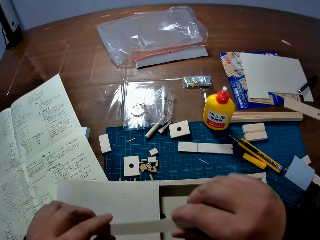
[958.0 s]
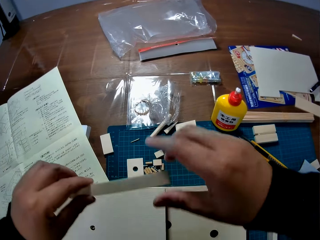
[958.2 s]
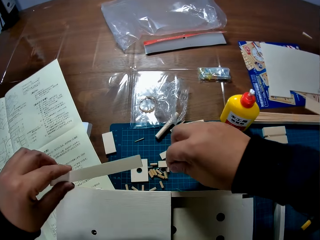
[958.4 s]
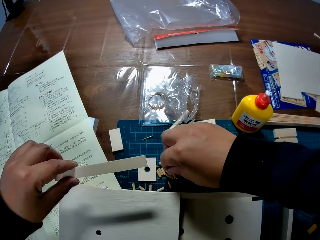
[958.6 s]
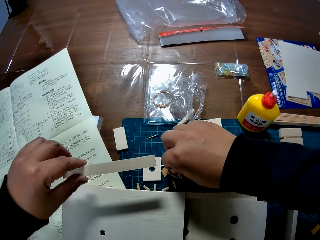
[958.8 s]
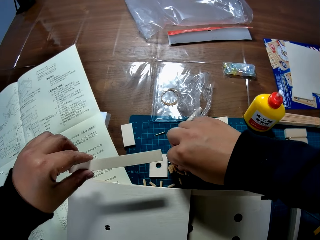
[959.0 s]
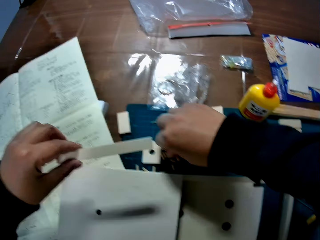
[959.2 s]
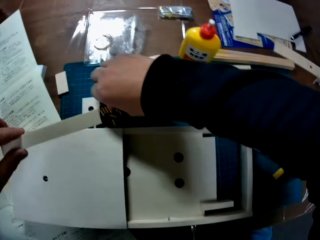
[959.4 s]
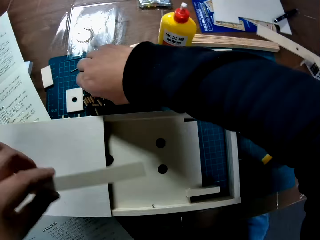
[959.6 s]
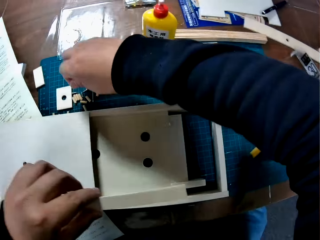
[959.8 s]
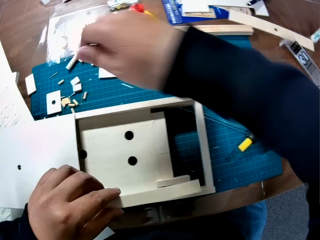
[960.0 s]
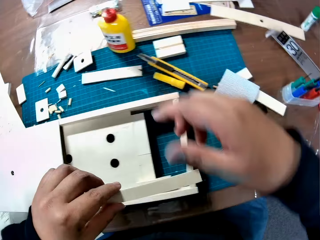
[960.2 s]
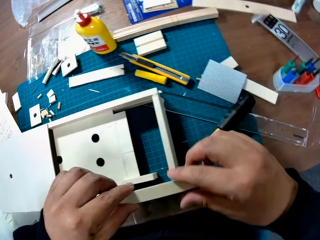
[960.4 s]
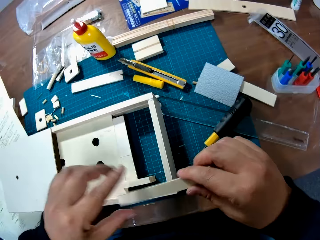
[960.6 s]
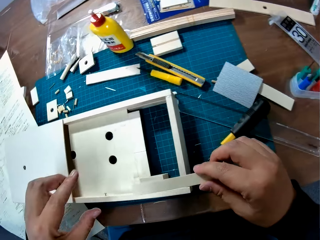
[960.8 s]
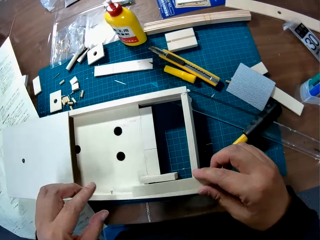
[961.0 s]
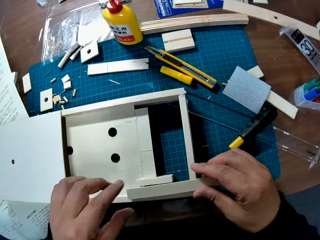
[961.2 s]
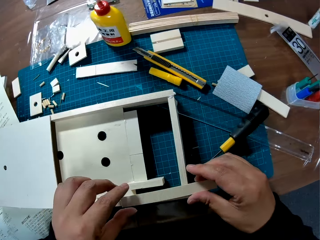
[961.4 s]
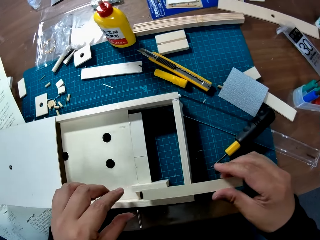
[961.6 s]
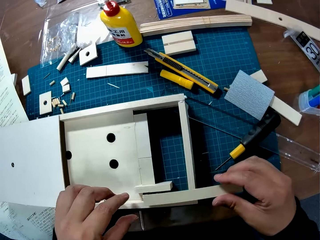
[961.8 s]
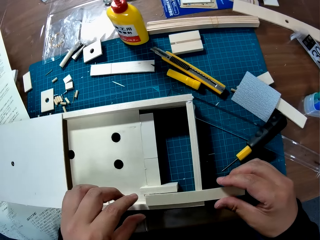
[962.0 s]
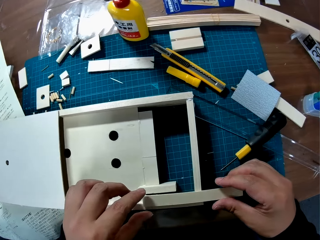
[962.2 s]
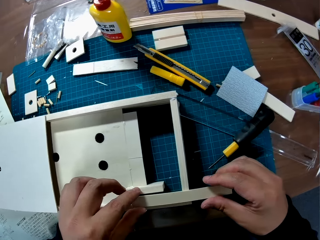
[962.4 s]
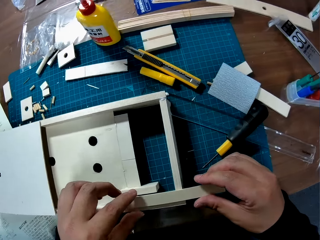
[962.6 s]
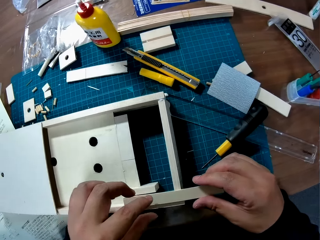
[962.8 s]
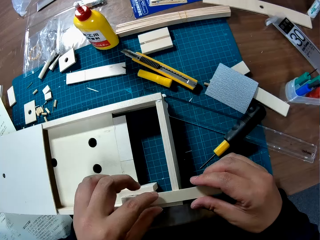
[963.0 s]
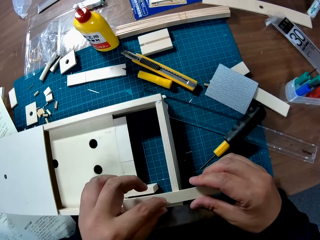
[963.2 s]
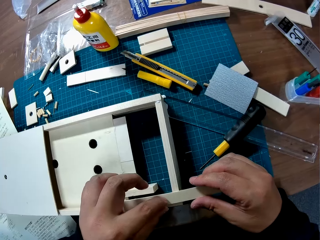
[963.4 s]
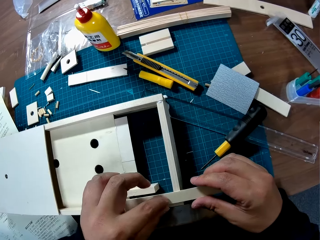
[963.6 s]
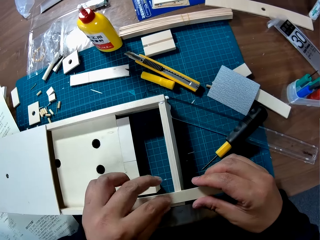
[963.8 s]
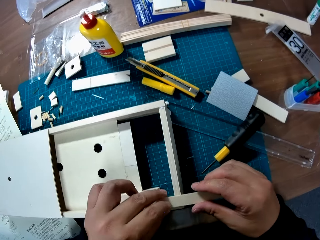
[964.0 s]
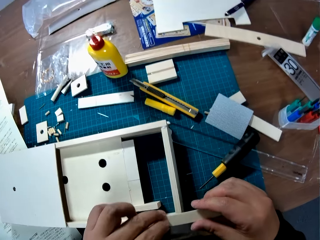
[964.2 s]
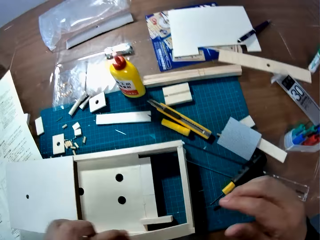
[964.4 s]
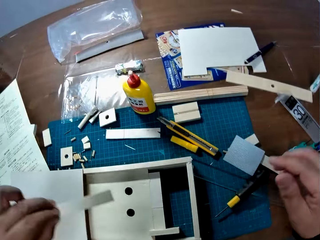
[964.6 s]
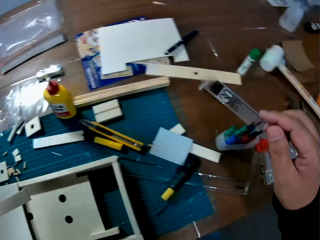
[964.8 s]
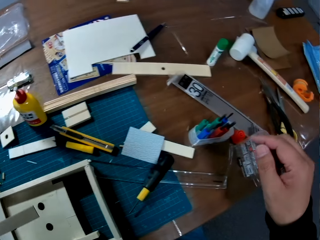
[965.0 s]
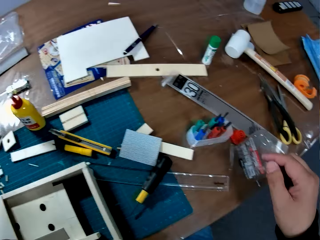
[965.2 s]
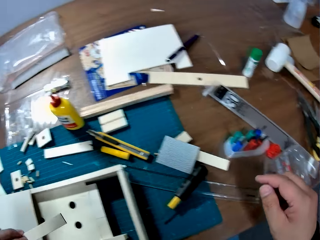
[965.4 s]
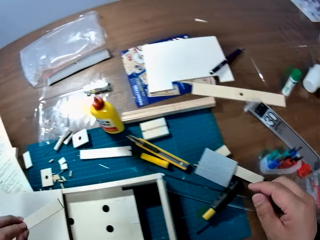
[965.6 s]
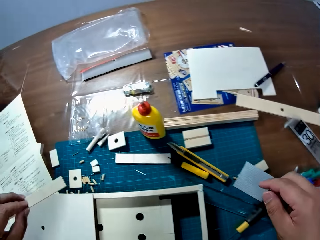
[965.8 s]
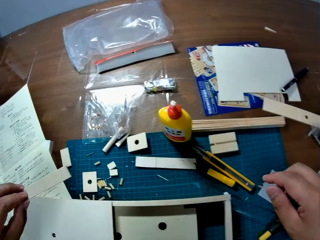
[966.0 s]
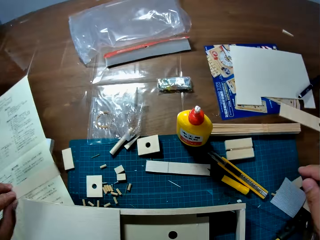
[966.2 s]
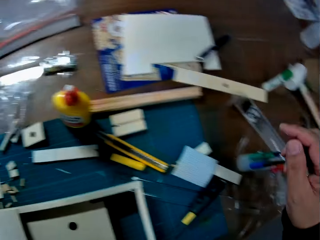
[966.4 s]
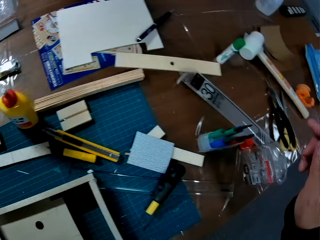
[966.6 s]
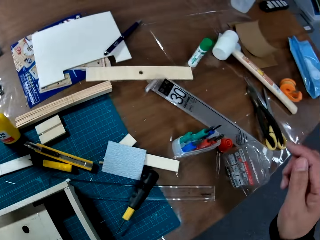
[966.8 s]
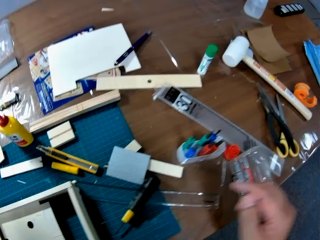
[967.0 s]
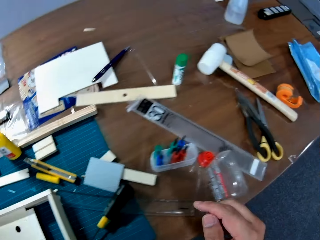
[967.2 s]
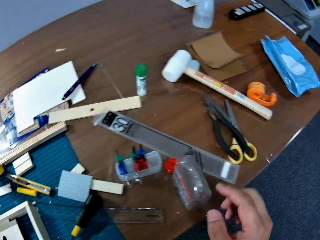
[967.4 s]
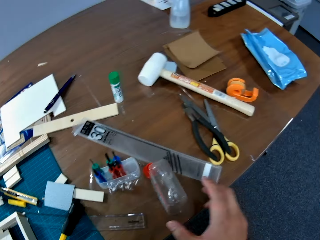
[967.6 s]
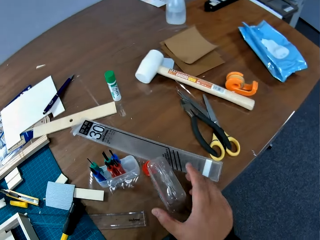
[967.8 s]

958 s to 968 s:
The camera wearer holds a piece of wooden craft material. They pick up a craft material. They measure the wood piece on the woodcraft box. They look around.

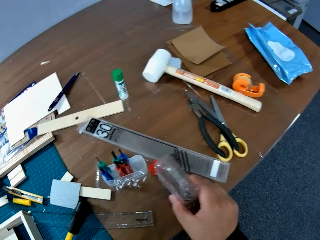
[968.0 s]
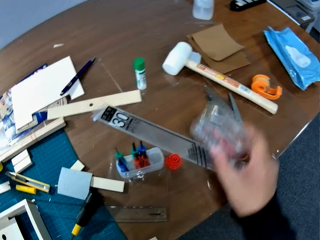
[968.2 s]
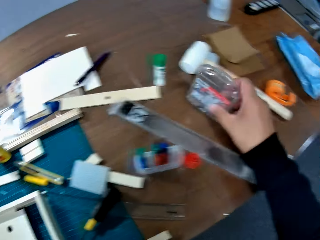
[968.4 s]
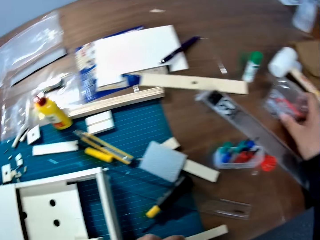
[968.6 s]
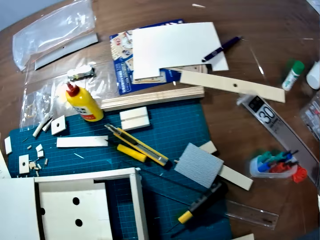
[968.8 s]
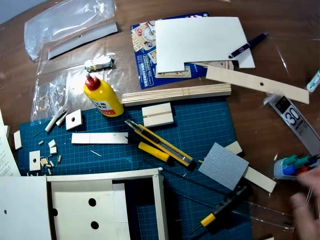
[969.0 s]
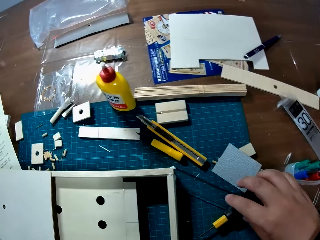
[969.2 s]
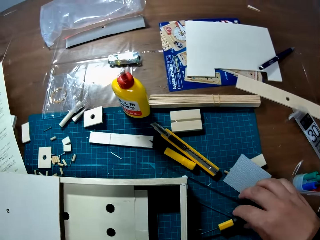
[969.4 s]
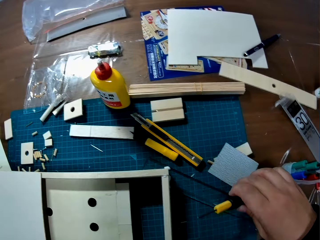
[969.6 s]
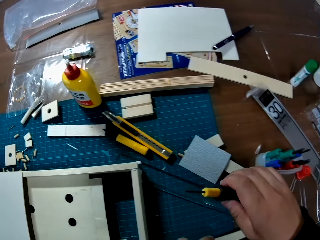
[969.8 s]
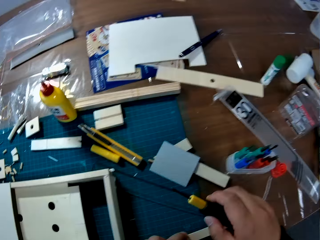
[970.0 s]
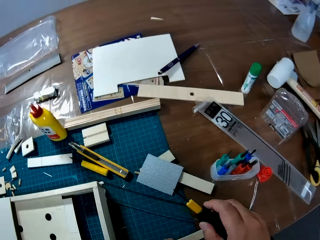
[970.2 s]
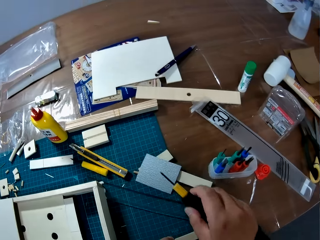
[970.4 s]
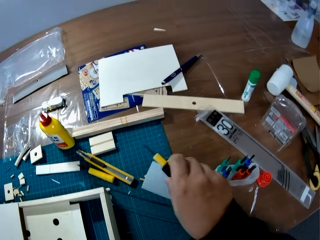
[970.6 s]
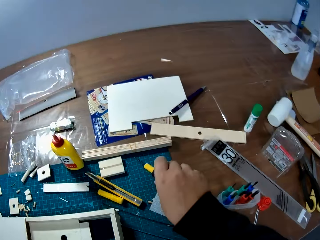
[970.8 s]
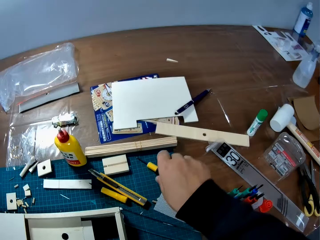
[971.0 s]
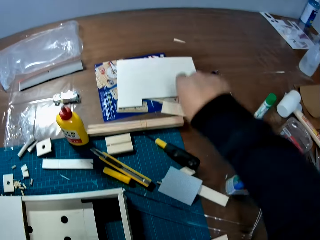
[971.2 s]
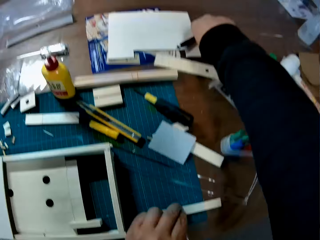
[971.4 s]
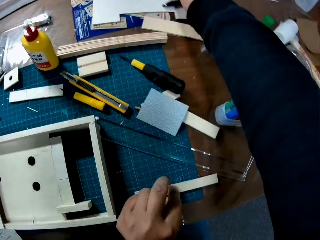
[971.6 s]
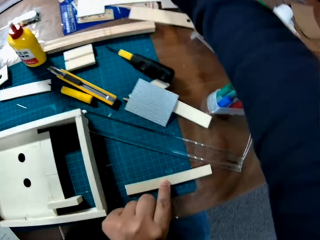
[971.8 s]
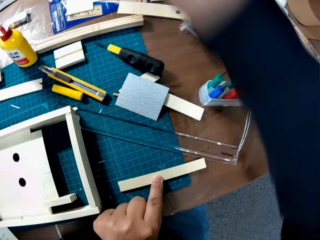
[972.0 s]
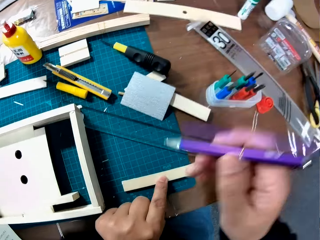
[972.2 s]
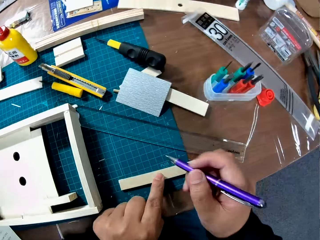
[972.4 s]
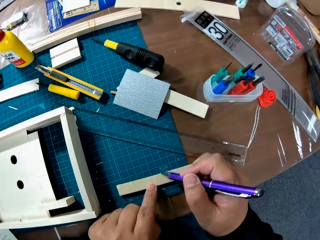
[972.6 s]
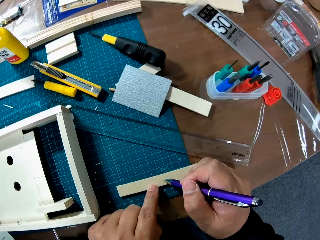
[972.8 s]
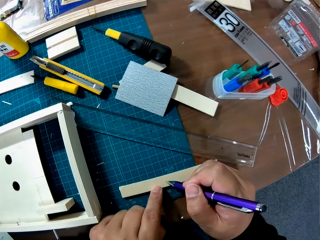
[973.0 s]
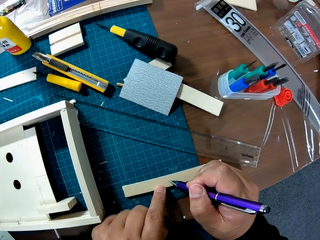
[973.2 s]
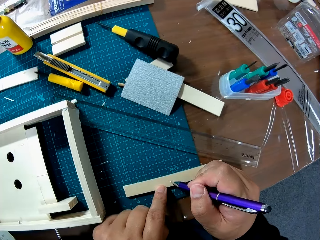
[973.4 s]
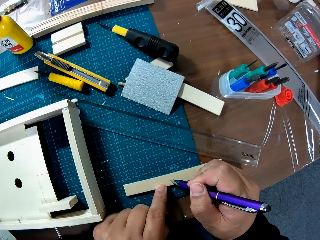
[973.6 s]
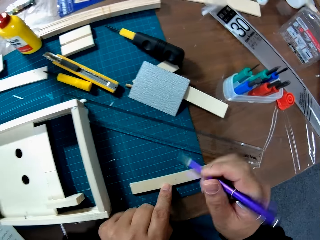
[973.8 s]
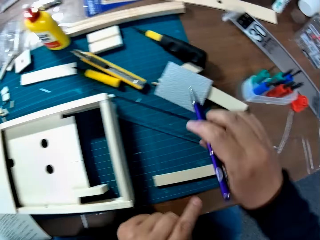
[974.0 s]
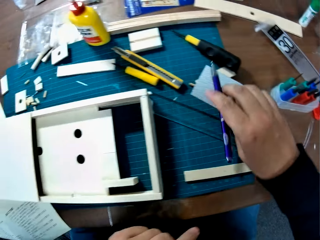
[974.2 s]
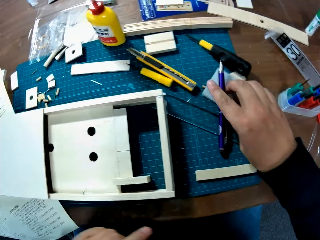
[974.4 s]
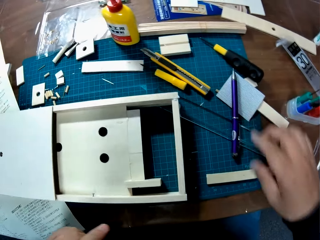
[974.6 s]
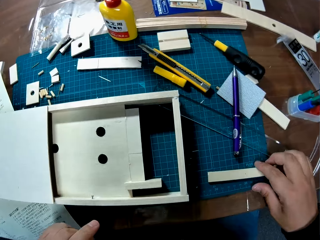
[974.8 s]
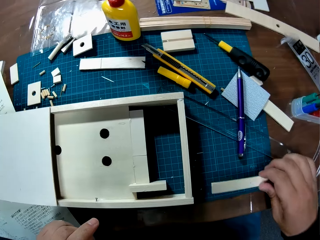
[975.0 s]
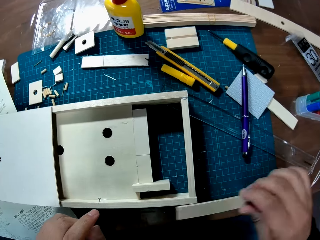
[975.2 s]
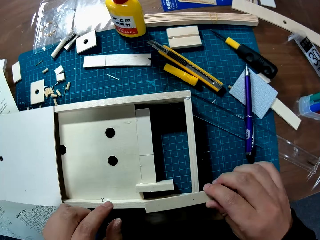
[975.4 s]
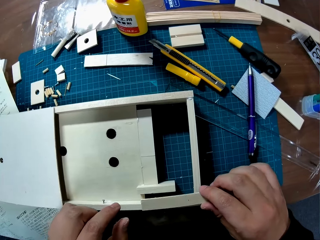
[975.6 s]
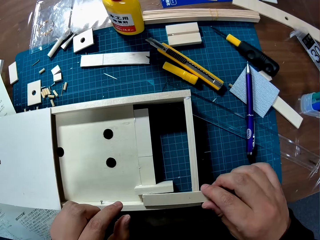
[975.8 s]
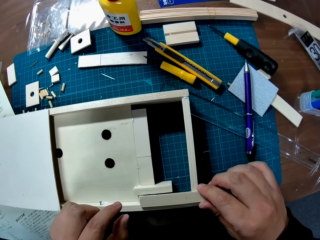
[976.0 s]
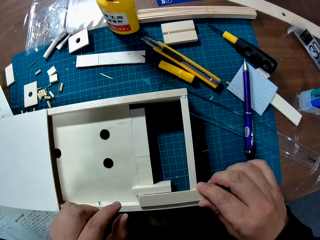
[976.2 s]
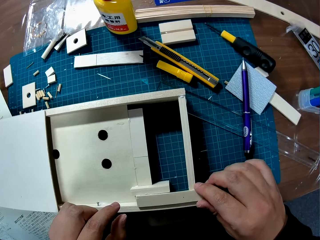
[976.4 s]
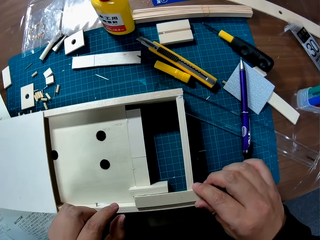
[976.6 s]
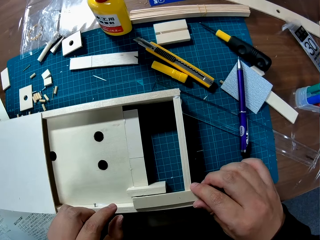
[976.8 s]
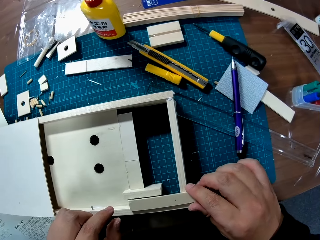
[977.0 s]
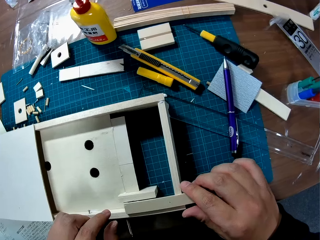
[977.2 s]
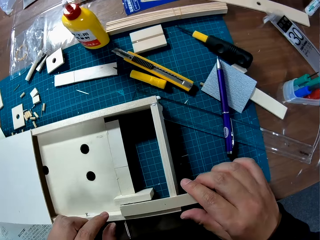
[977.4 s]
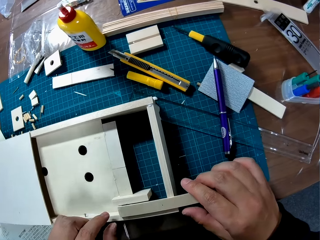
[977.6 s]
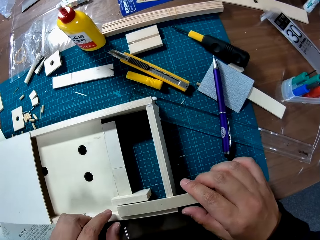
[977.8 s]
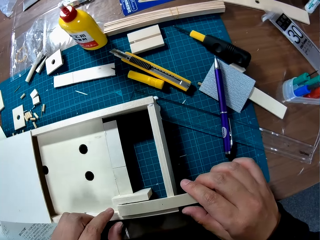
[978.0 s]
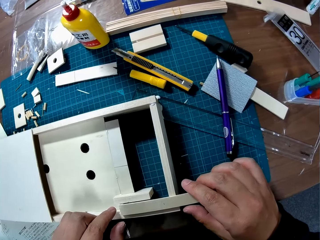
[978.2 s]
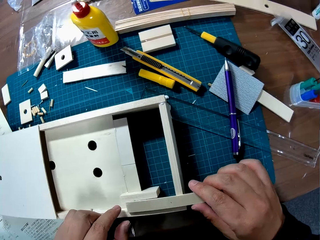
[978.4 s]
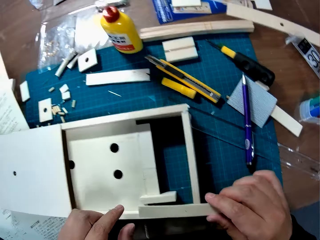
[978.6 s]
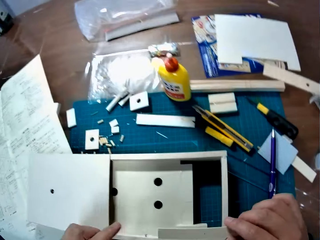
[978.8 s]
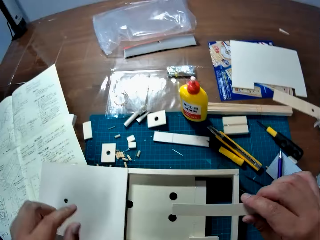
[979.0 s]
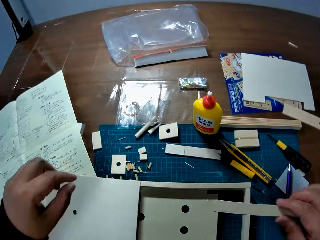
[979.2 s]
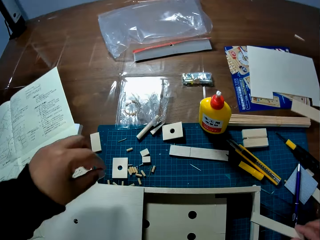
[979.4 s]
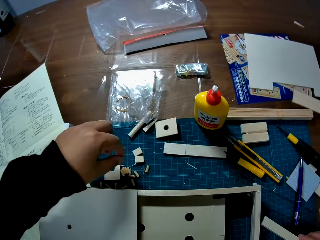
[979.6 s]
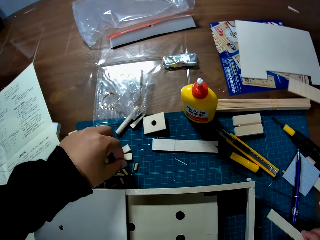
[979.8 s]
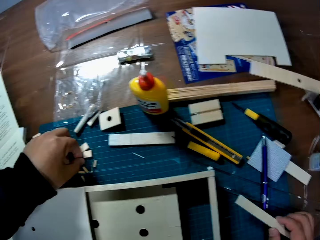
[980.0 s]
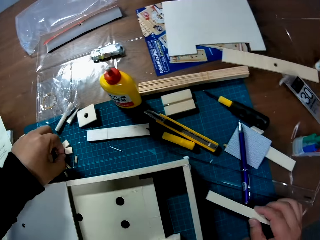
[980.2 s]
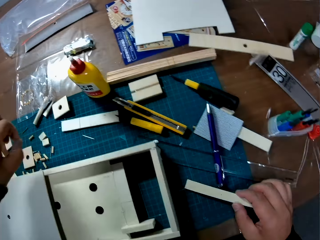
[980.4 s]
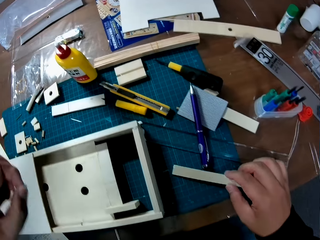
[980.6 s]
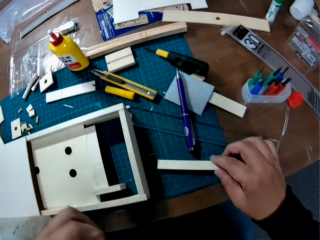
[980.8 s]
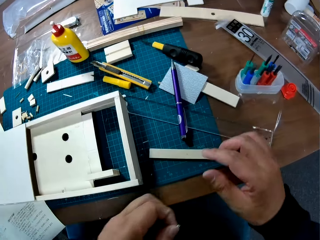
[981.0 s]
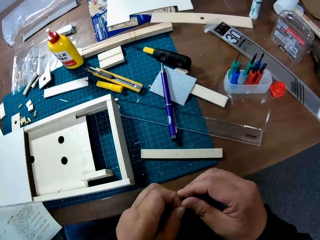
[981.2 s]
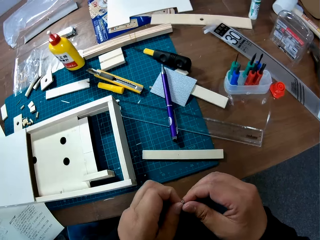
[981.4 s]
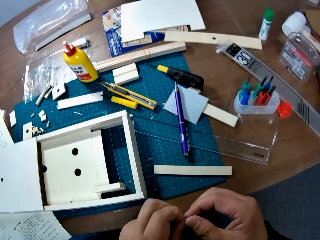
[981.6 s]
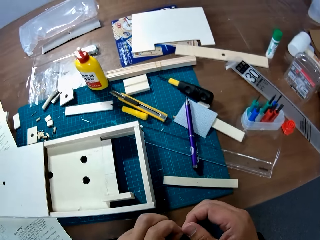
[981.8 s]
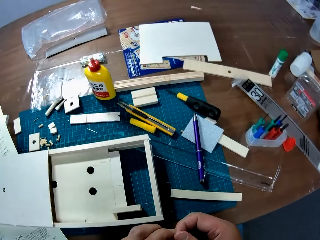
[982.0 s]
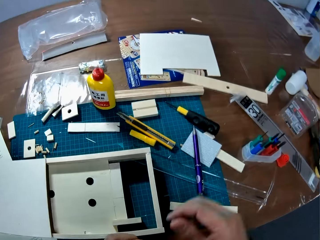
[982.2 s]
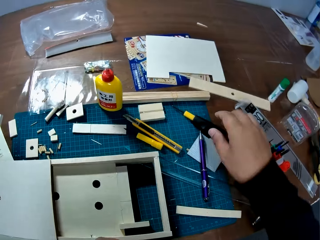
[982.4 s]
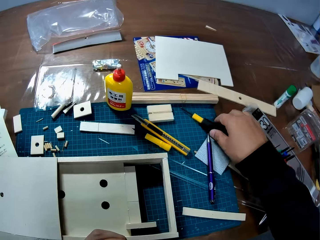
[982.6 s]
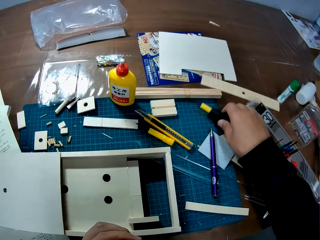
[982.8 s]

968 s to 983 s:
The camera wearer removes craft material. They change the position of the tool kit cover. They pick up a punch. They move a screwdriver on the table. They pick up a pen from the table. They put away the punch. They mark the wood piece on the table with the pen. They drop the pen on the table. They pick up the wood piece from the table. They measure the wood piece on the woodcraft box. They pick up a screw piece from the table.
